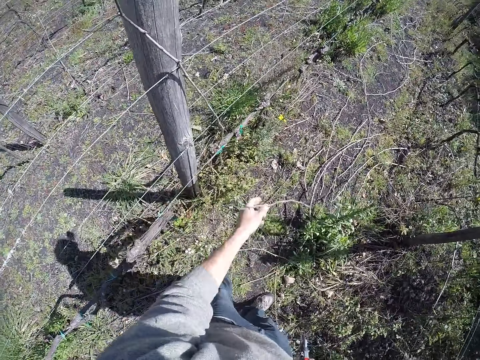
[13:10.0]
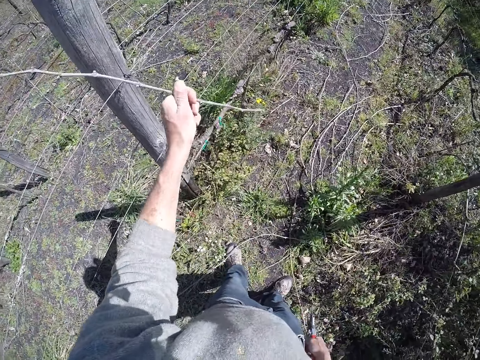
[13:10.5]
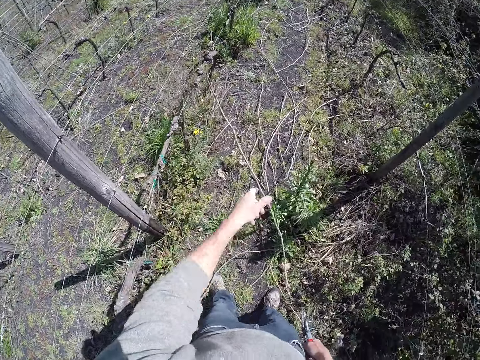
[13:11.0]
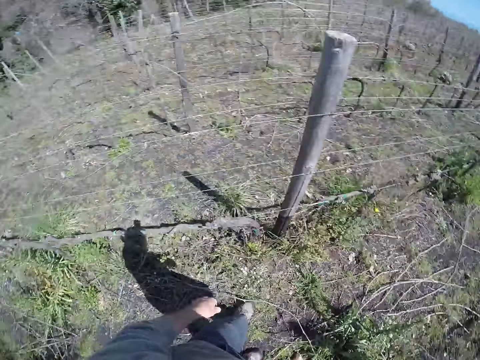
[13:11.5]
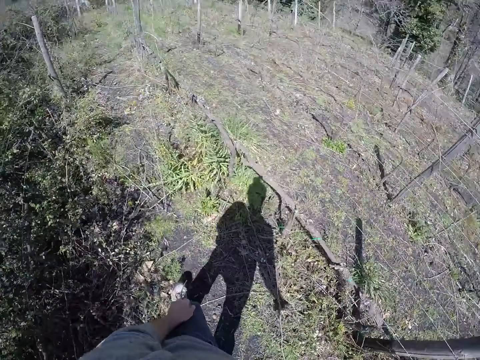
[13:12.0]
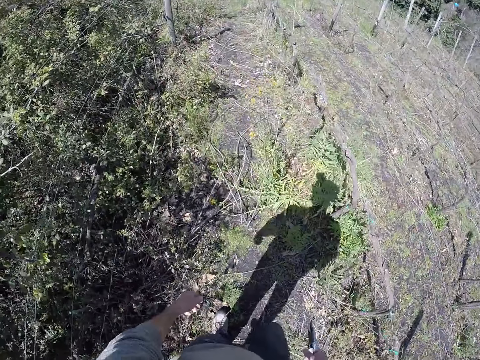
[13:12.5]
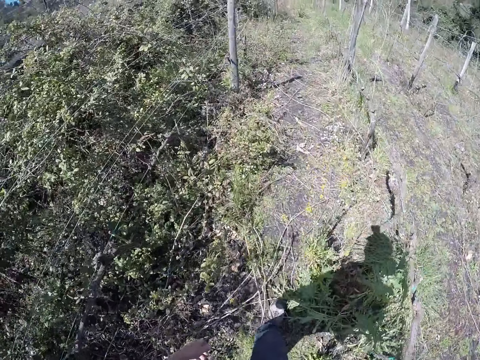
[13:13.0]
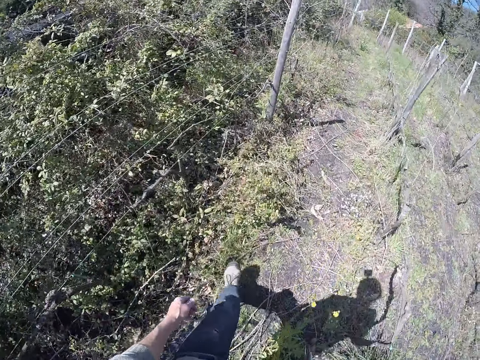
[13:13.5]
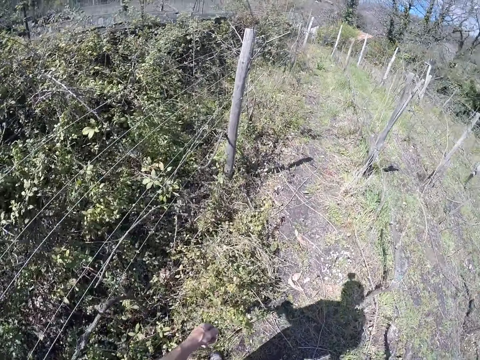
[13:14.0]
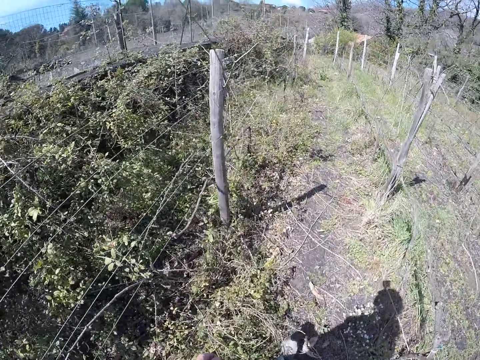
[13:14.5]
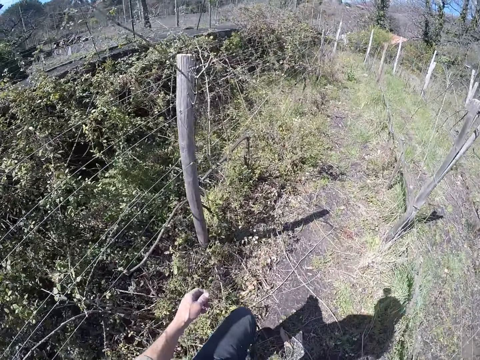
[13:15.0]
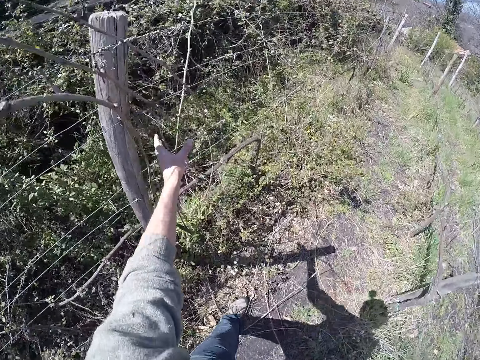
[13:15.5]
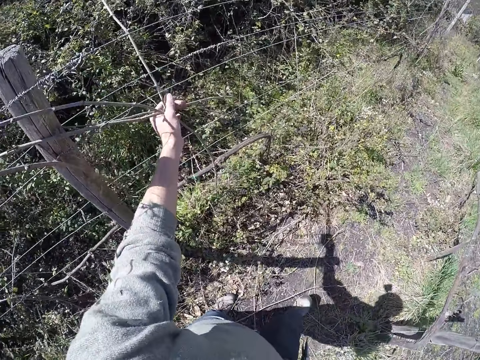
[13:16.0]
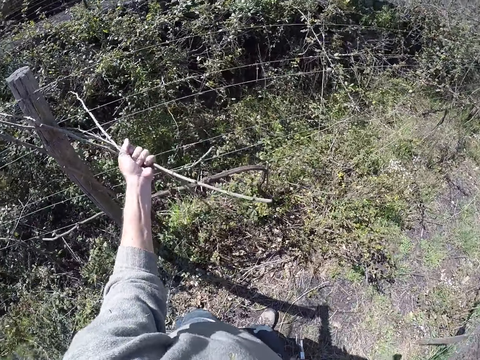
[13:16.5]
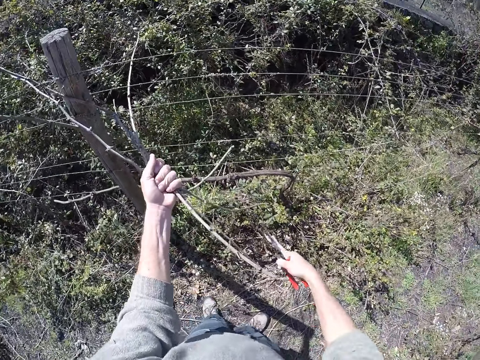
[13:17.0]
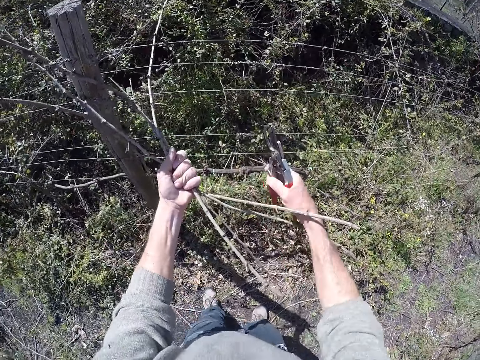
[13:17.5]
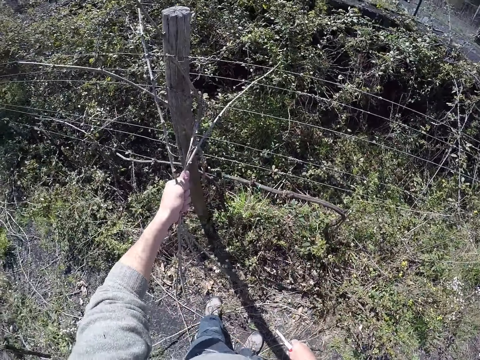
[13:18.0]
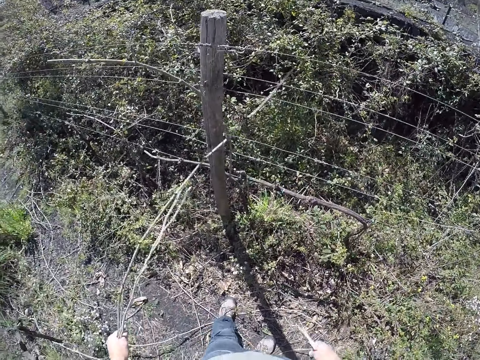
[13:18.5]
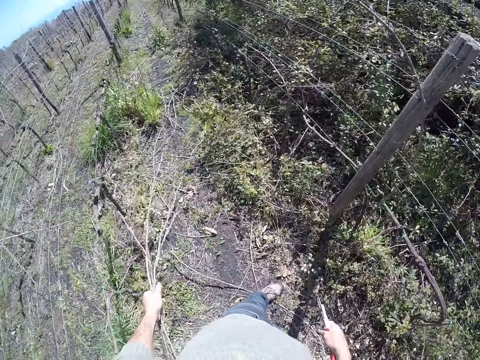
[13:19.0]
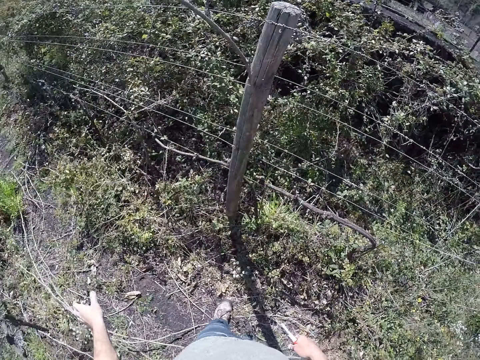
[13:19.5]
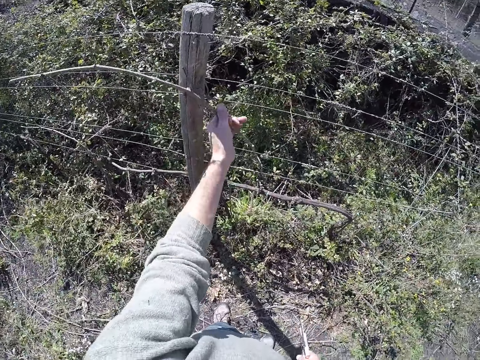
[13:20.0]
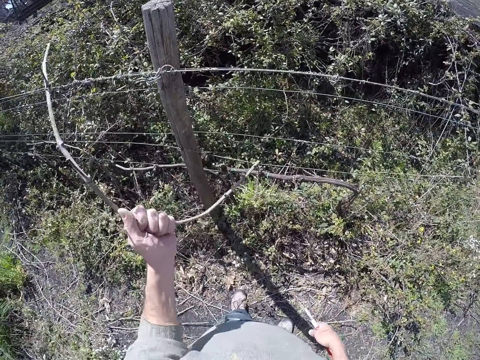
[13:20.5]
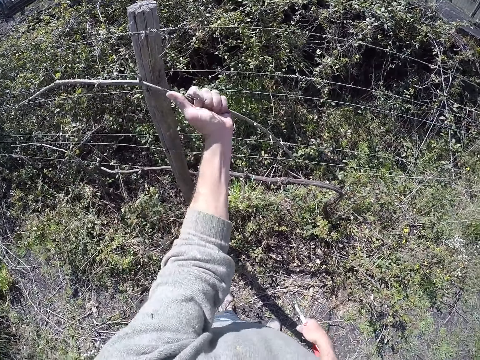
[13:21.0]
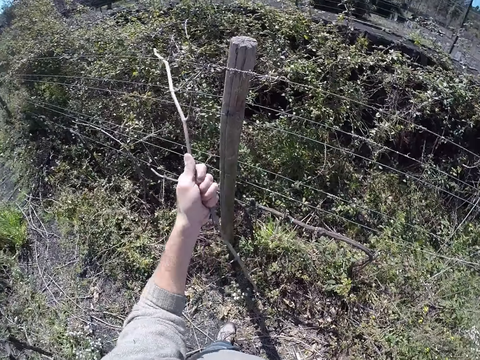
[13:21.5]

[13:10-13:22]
The camera wearer drops the twig on the ground with his left hand. He pulls out a twig from the wired fence with his left hand. He drops the twig on the ground with his left hand. He walks around. He pulls out twigs from the wired fence with his left hand. He moves the stems. He drops the twigs on the ground with his left hand. He pulls out a twig from the wired fence with his left hand.

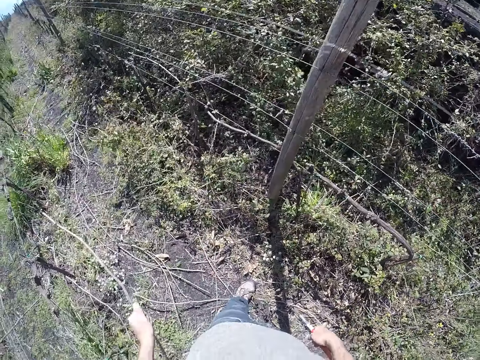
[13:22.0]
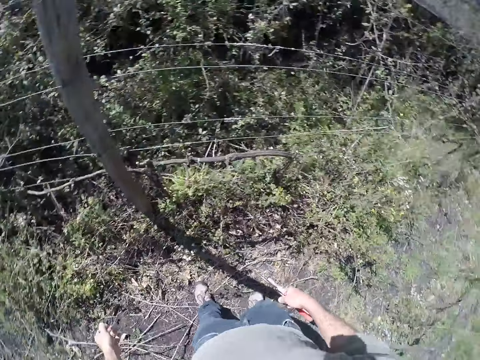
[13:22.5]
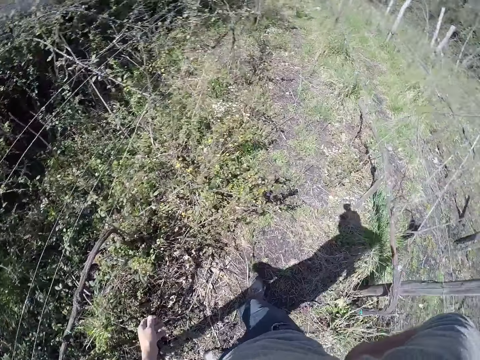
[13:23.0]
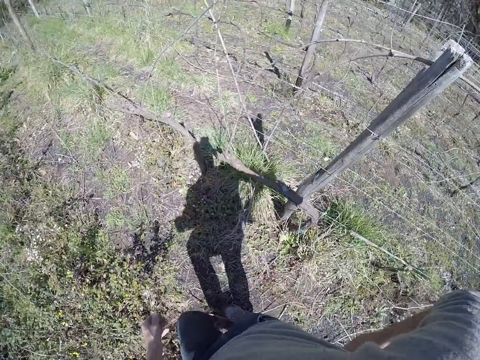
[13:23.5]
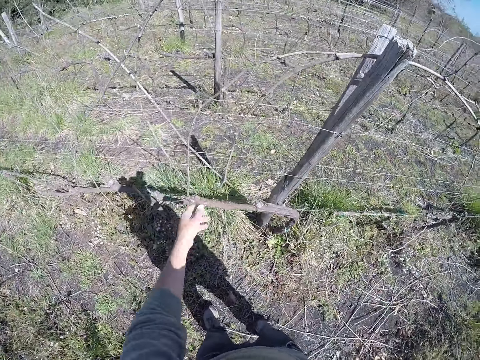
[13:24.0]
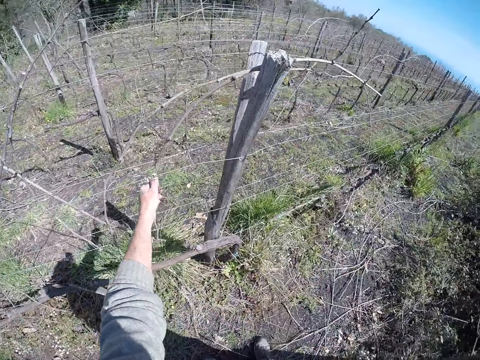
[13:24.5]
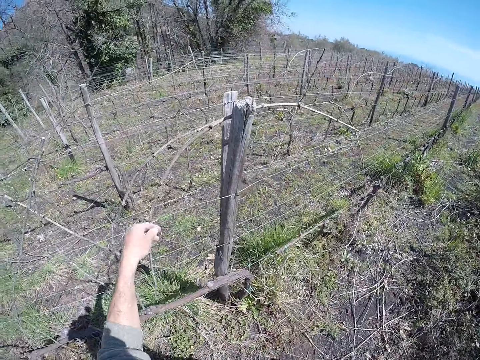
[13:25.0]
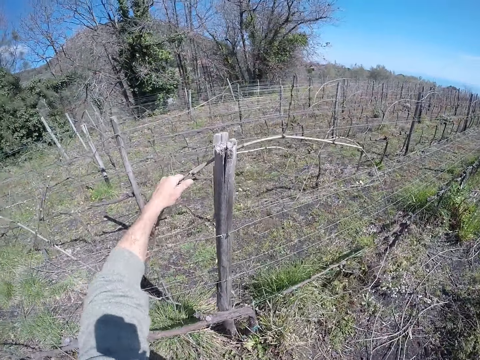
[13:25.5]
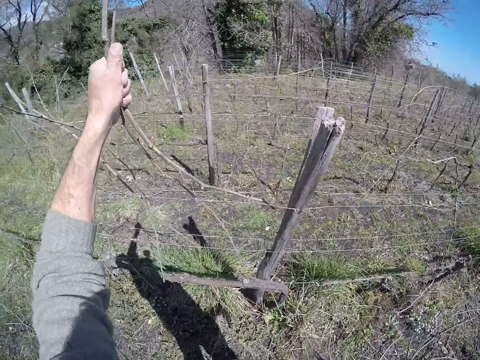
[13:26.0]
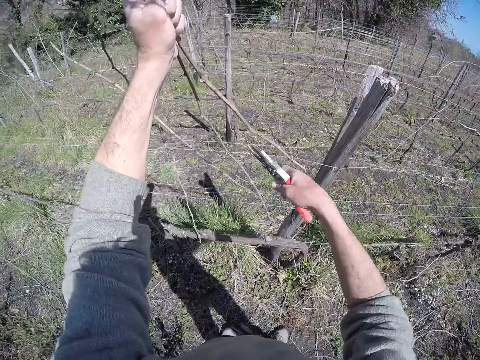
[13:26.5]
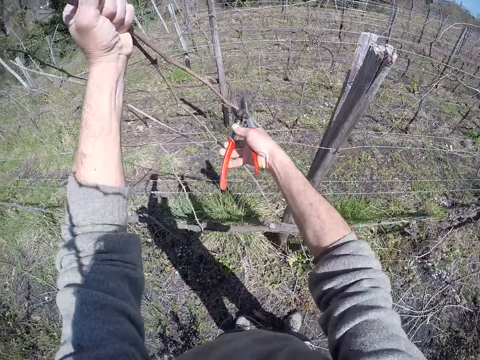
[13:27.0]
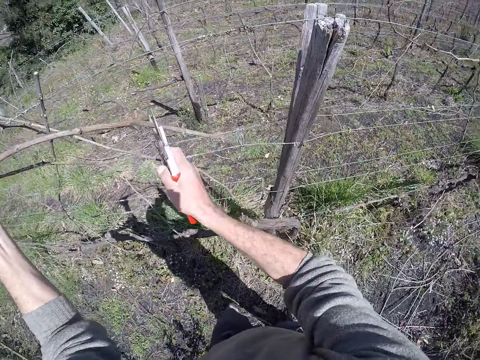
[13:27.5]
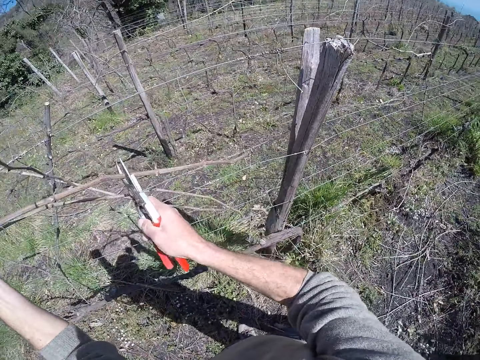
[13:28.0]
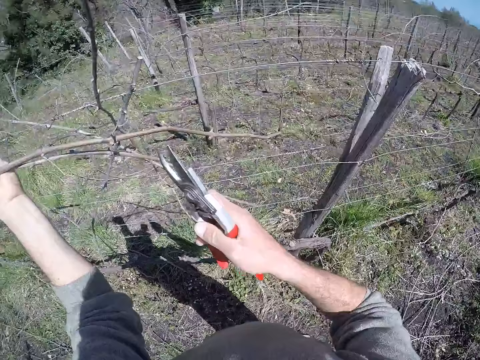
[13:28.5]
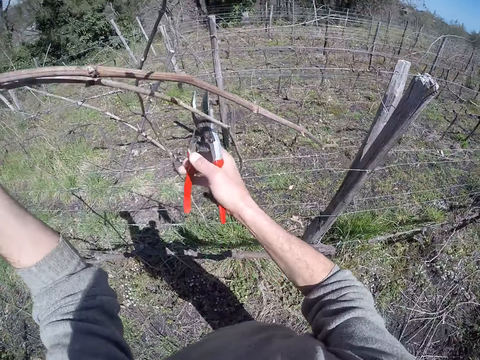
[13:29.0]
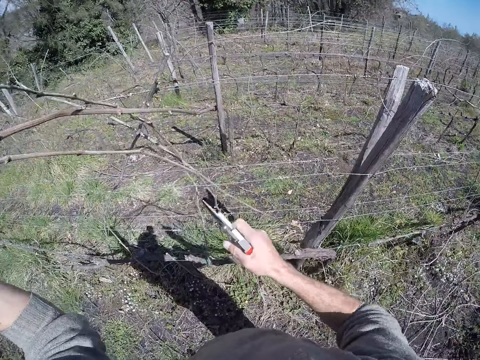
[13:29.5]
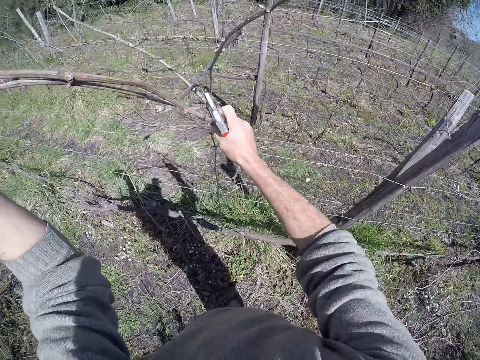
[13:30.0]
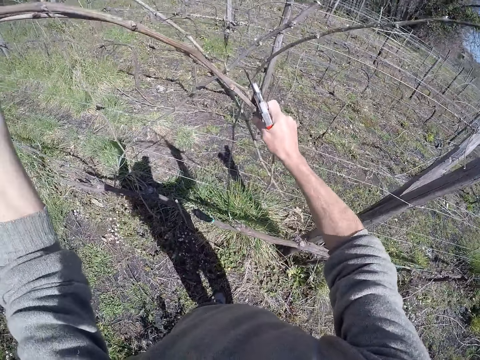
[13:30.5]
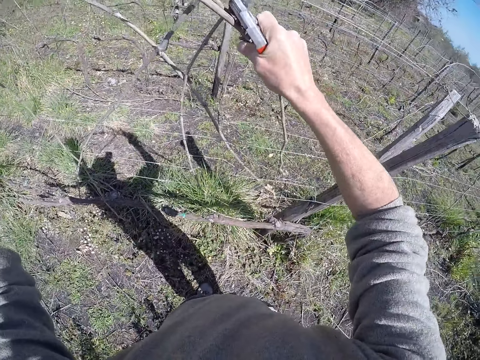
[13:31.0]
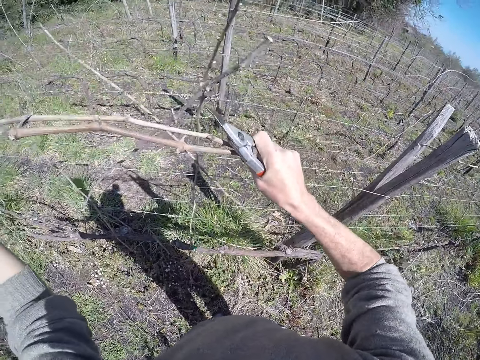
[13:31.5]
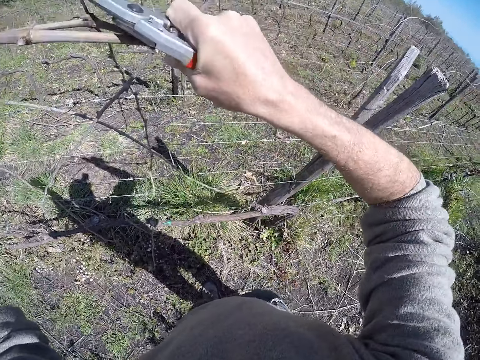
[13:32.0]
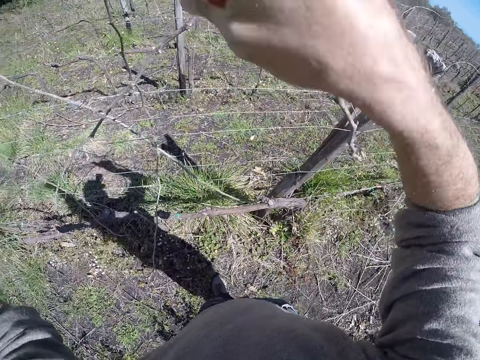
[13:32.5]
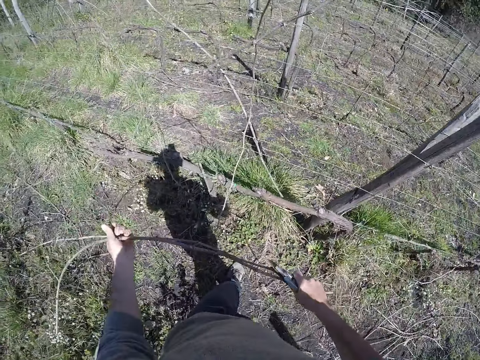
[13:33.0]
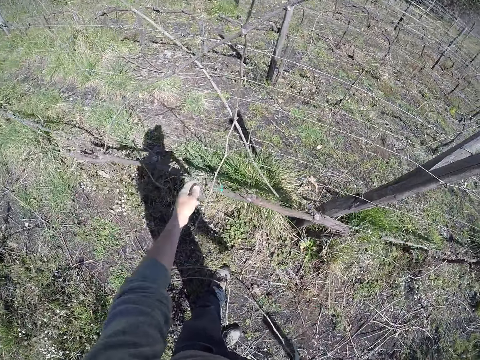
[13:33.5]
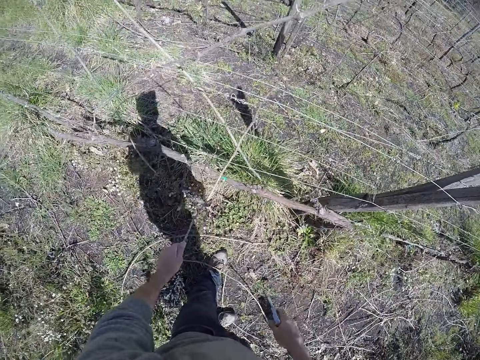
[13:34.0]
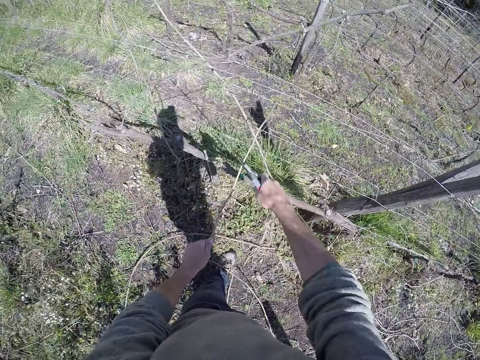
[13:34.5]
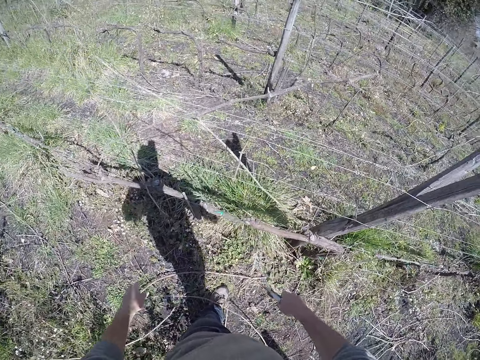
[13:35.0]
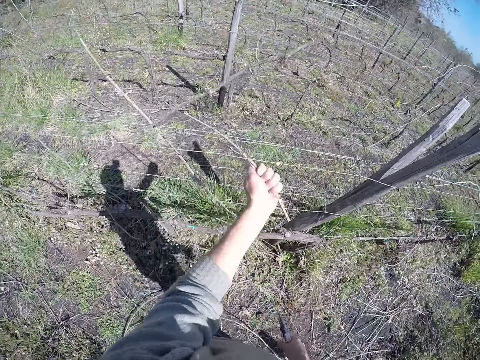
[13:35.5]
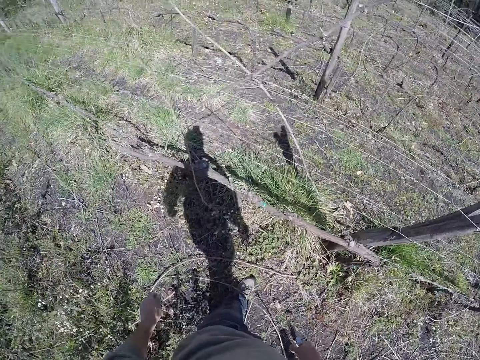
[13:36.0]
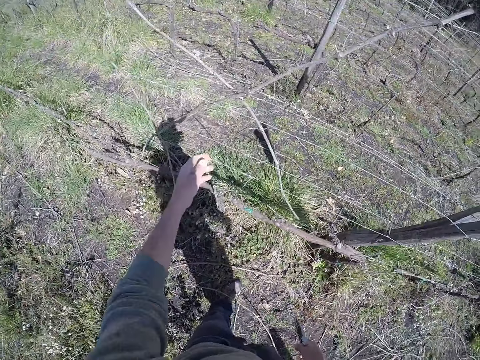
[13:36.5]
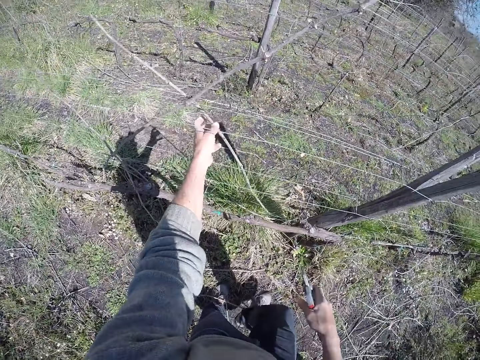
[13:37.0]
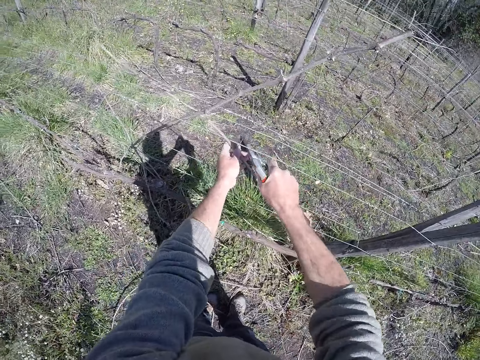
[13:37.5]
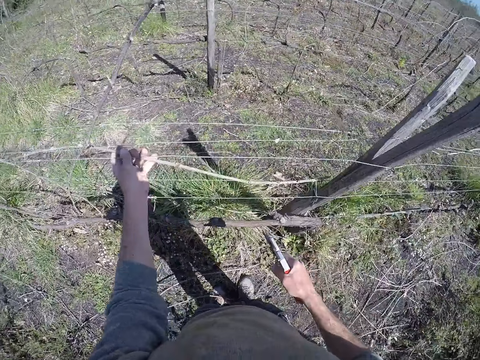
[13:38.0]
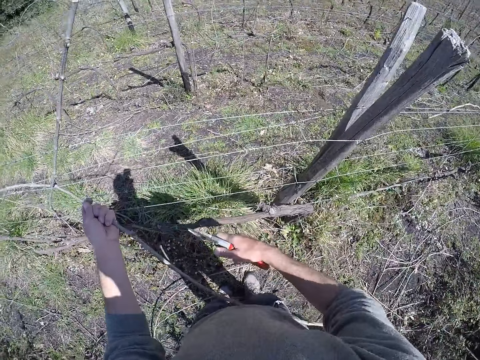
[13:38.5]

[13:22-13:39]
The camera wearer drops the twig on the ground with his left hand. He pulls out twigs from the wired fence with his left hand. He cuts the twigs or stems with the side cutter with his right hand. He moves the stems. He drops the twigs on the ground with both hands. He pulls out a twig from the wired fence with his left hand. He cuts the twig with the side cutter with his right hand. He drops the twig on the ground with his left hand. He pulls out a twig from the wired fence with his left hand. He drops the twig on the ground with his left hand. He moves the stems. He pulls out a twig from the wired fence with his left hand. He cuts the stem.
